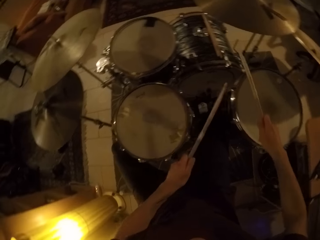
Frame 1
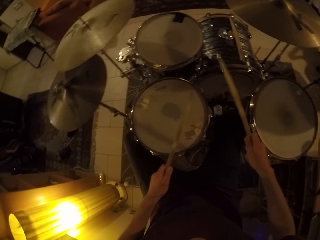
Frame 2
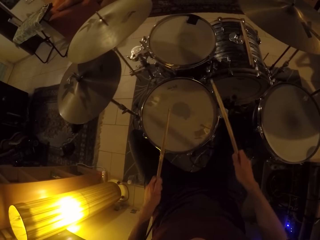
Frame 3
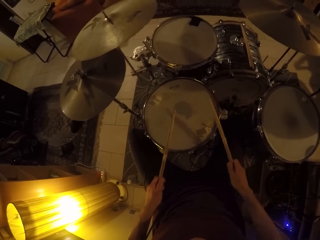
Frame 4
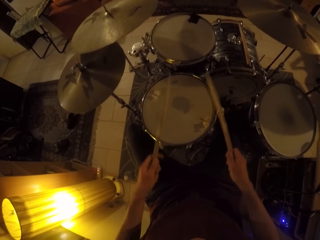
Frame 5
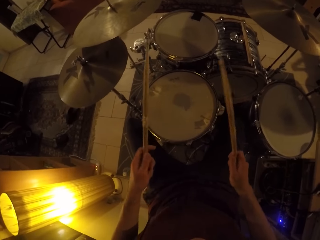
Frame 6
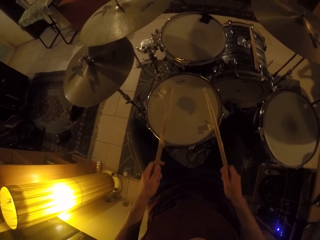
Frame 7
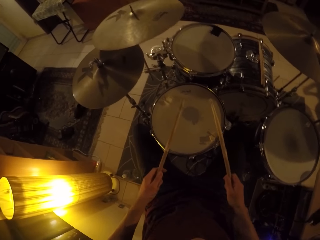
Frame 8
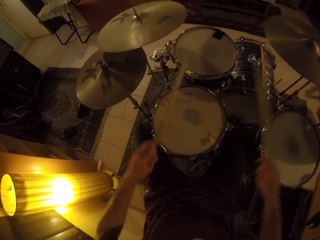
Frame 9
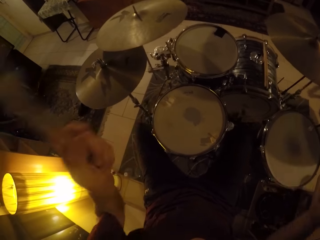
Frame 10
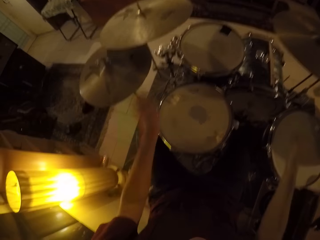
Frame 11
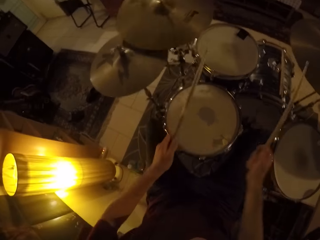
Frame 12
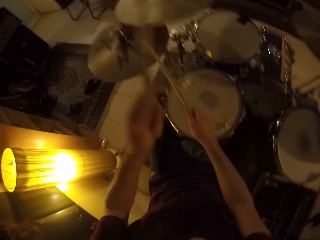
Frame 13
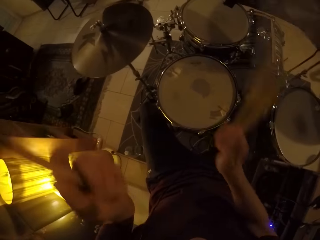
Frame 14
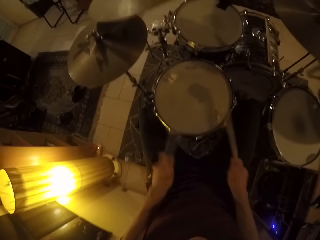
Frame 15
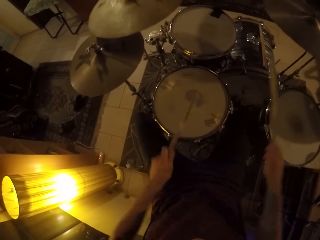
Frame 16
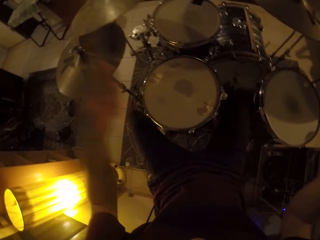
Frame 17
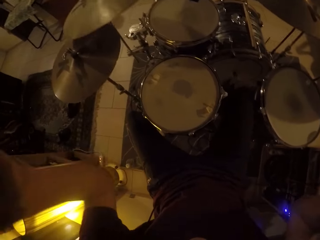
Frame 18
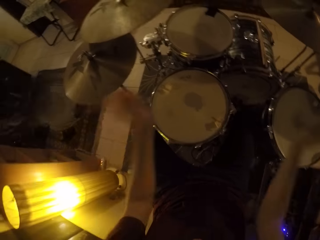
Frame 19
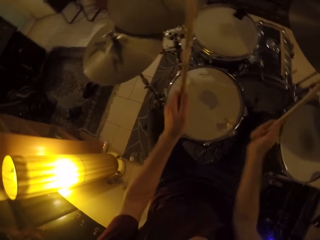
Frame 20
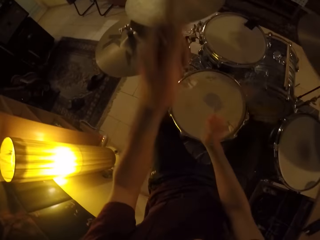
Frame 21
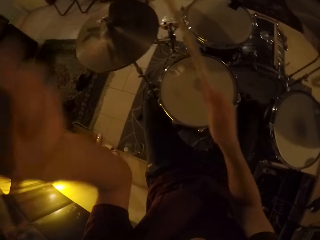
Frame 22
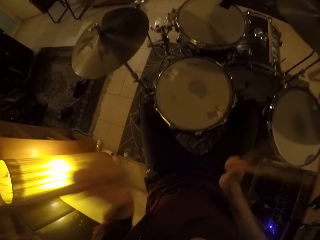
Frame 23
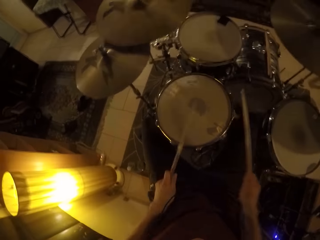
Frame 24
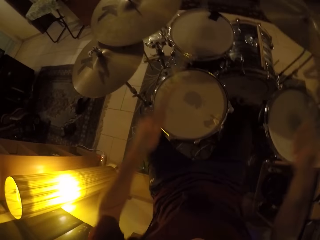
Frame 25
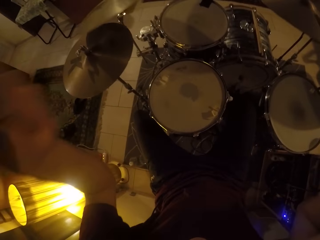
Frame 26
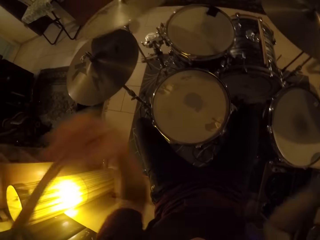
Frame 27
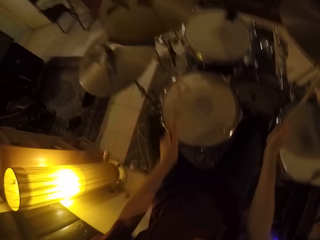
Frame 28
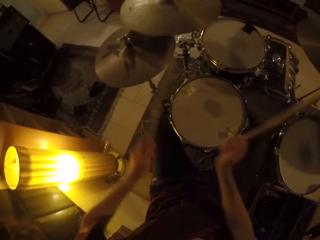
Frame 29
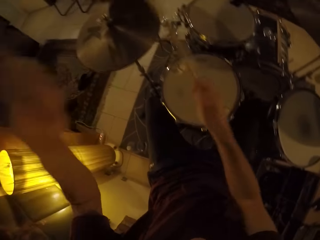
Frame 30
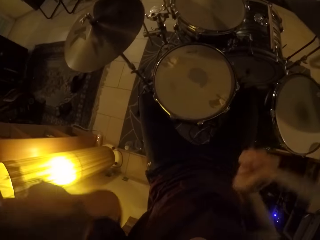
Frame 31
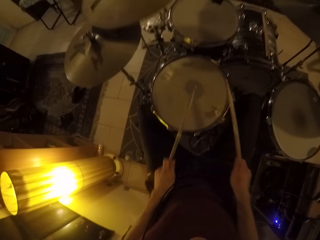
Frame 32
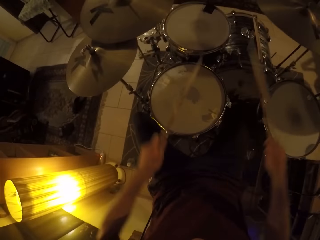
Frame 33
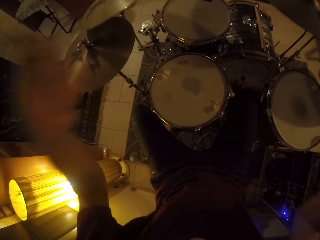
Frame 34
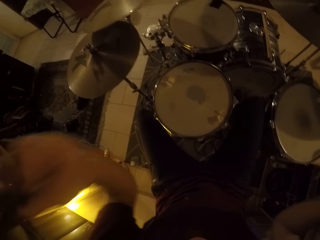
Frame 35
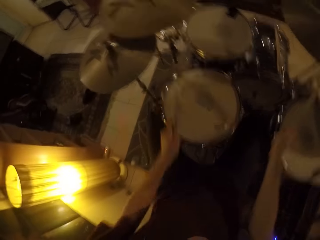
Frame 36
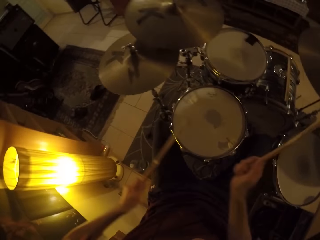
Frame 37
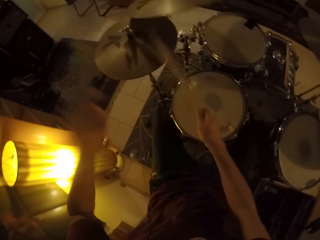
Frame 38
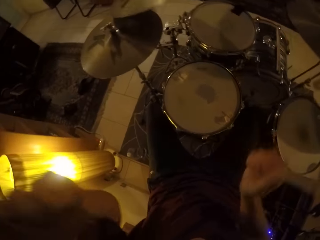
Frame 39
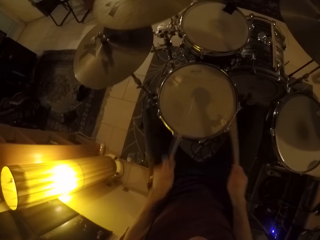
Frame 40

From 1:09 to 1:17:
The camera wearer hits a crash cymbal.

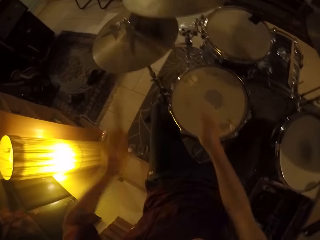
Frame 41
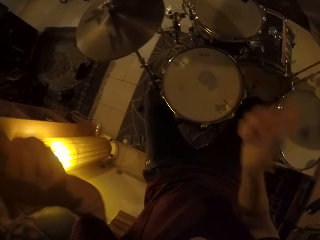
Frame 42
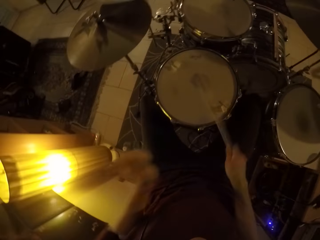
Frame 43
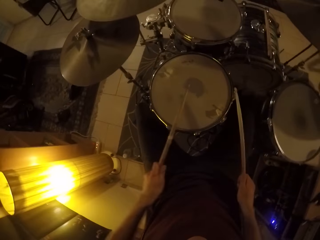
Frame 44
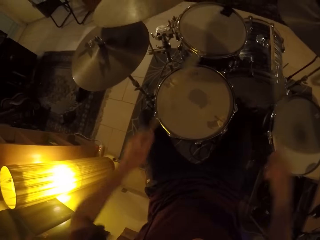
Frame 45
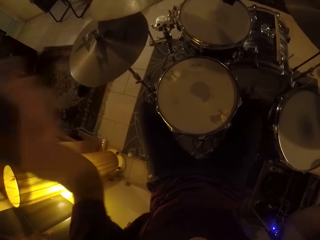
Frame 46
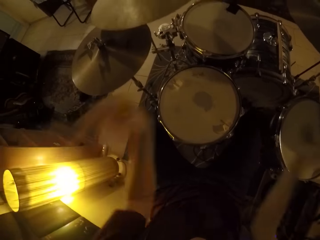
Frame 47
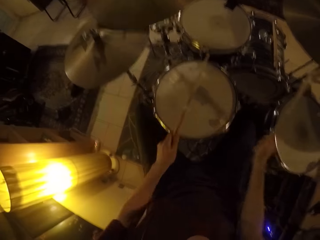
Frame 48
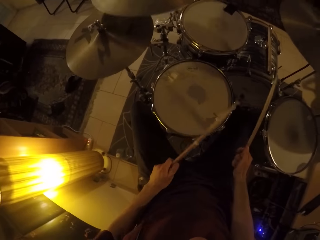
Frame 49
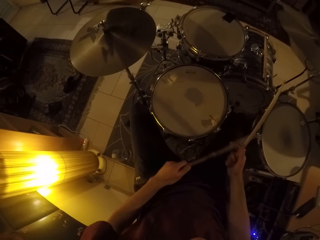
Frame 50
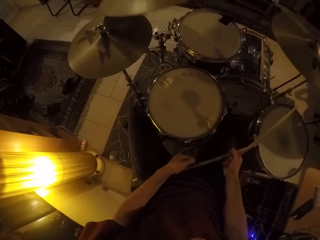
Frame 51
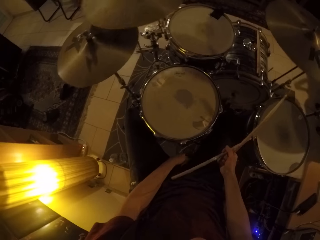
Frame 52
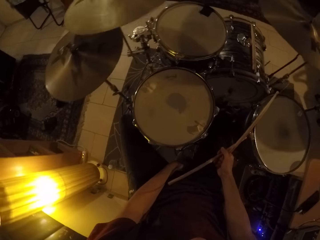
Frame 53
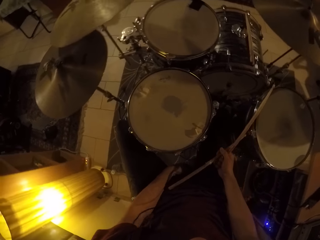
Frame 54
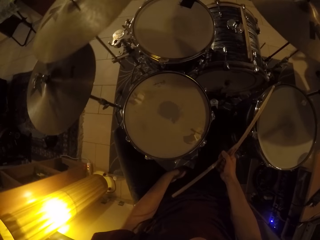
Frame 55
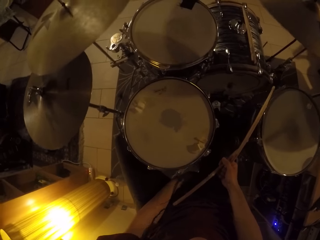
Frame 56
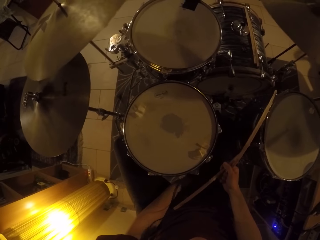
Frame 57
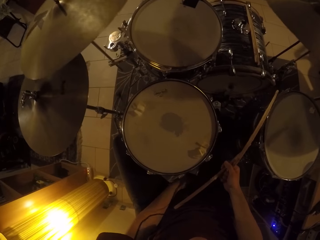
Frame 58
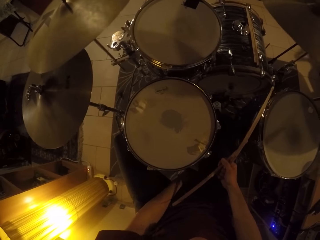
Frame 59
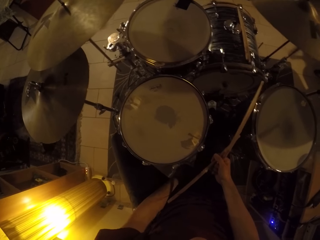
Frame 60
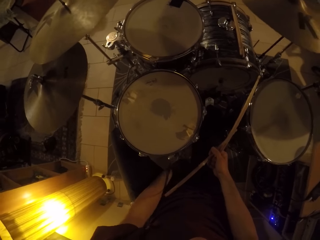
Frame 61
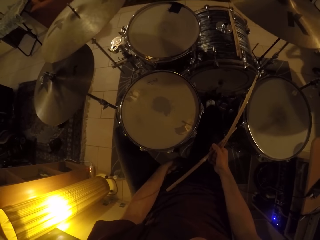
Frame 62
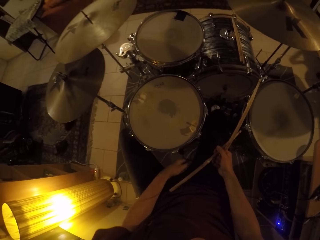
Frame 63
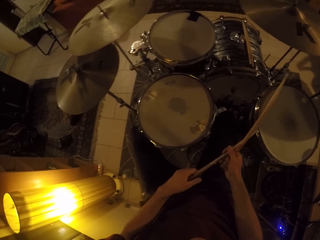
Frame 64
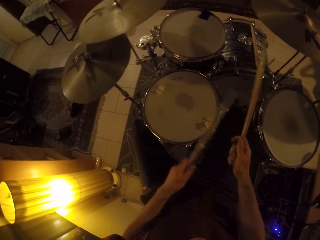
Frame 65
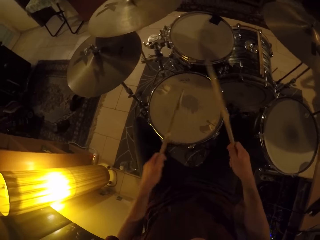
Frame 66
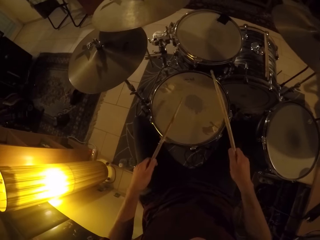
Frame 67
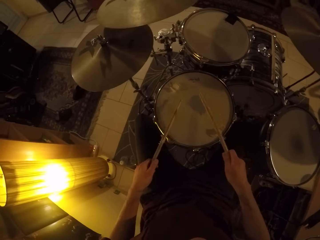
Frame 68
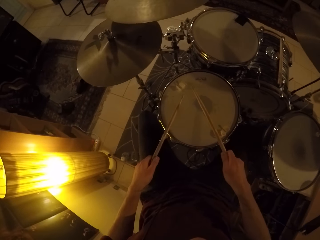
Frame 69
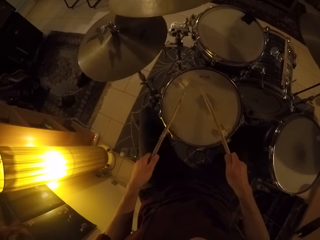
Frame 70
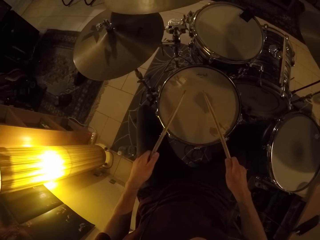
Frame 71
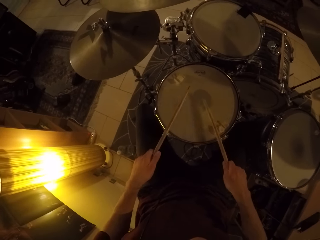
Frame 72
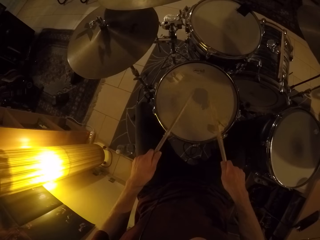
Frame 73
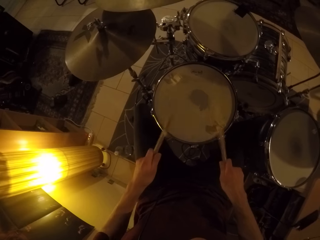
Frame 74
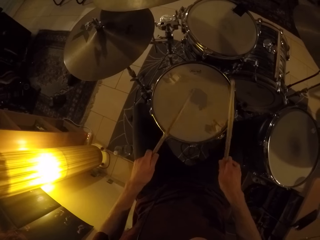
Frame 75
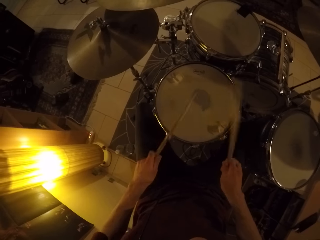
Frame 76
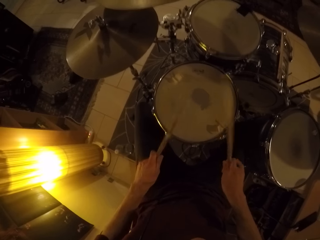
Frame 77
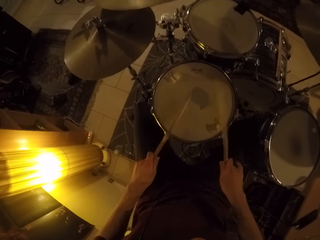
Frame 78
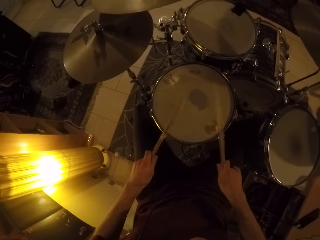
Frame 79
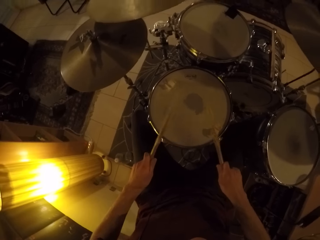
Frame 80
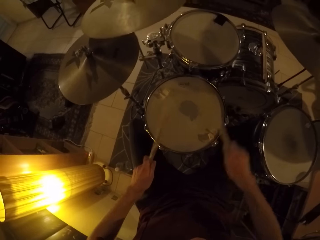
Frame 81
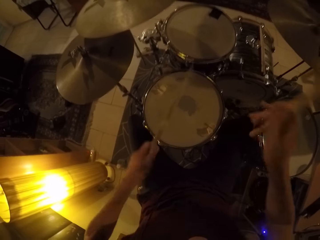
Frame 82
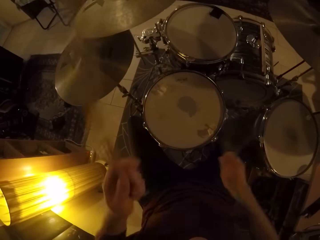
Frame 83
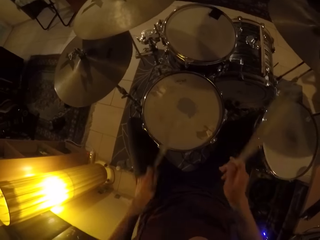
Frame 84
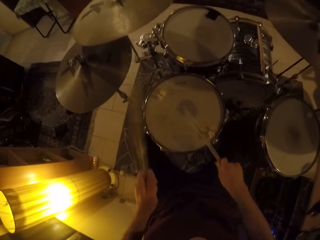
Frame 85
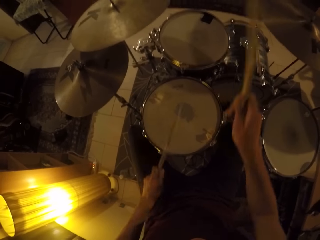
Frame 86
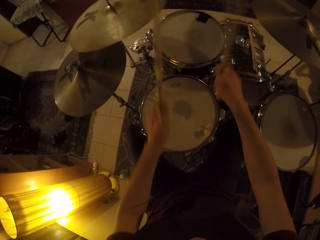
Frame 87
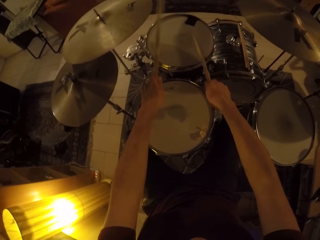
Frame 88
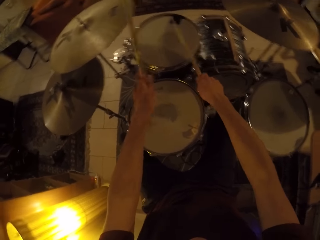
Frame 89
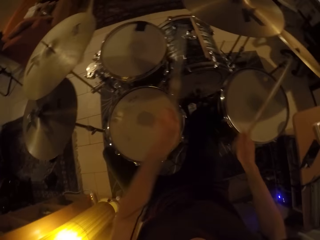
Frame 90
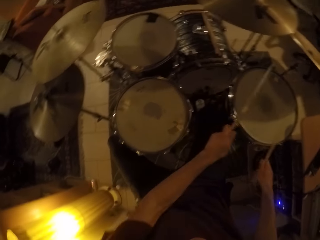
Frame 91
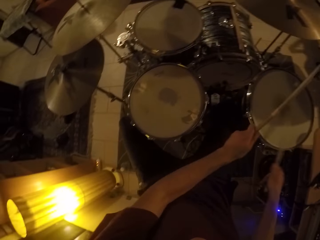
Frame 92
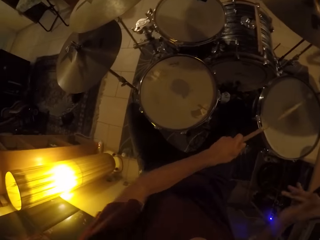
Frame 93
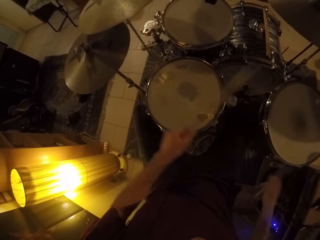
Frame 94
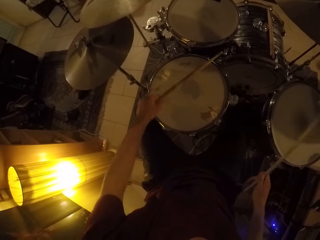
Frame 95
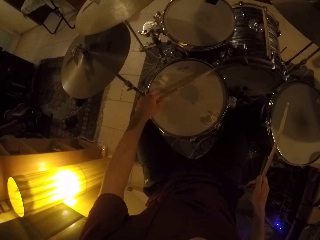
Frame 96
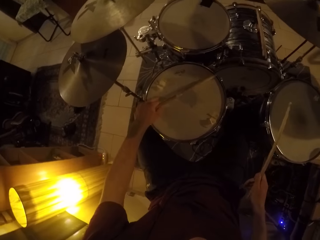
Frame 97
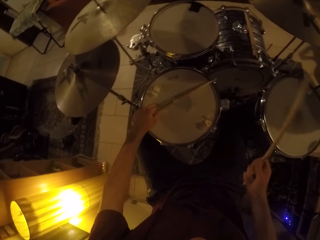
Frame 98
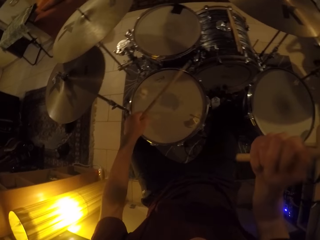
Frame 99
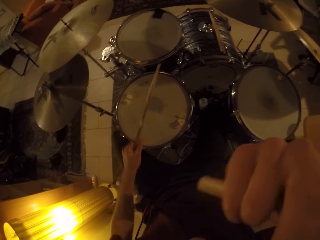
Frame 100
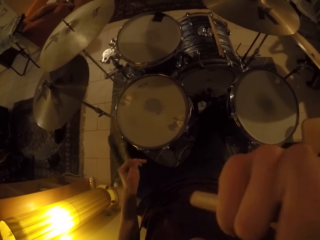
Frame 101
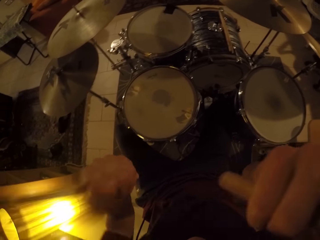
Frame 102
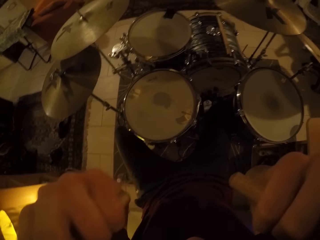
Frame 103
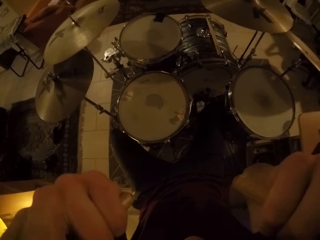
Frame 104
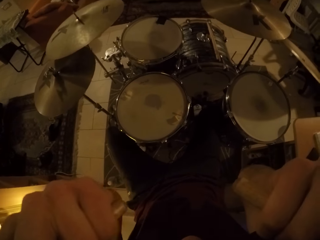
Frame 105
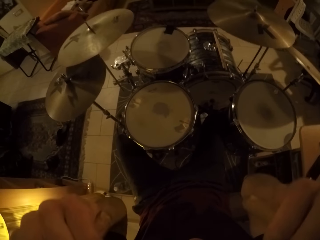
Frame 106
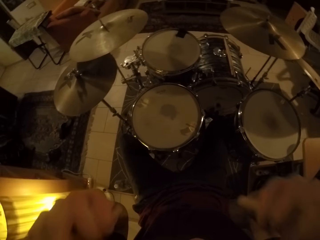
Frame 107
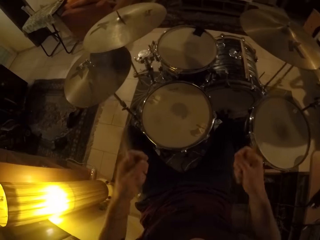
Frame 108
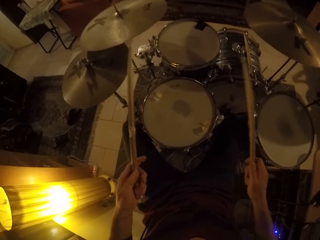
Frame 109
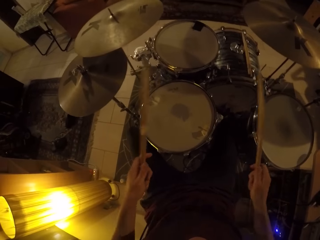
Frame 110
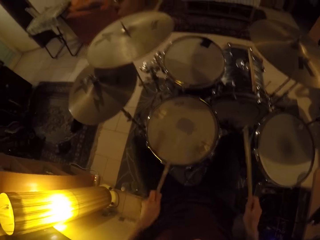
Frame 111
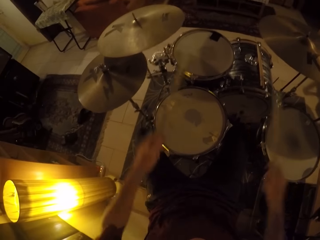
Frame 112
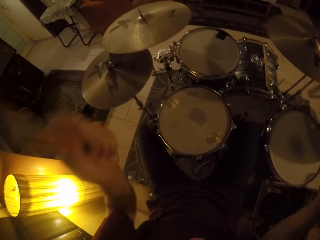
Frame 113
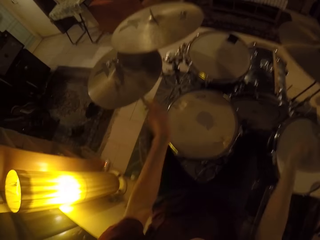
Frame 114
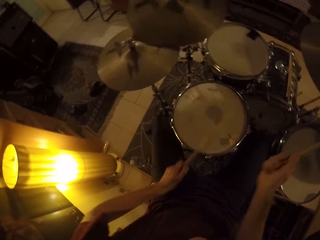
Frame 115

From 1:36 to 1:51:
The camera wearer transfers the drumstick from his left hand to his right hand. He touches a stool with his left hand. He lowers his hand. He takes the drumstick from his right hand with his left hand. He hits a drum. He plays the drum set with the drumsticks in both hands. He touches the drum. He touches his face with his right hand. He touches his face with his left hand. He plays the drum set with the drumsticks in both hands. He hits the drum.
